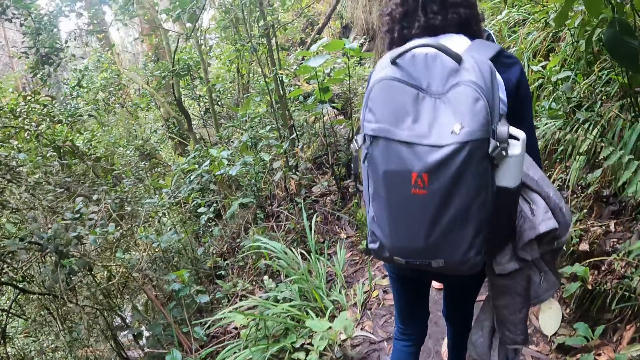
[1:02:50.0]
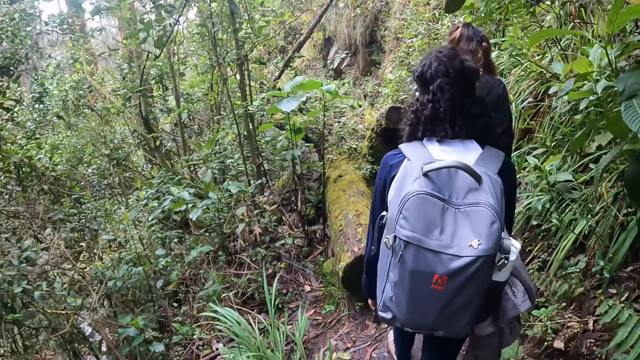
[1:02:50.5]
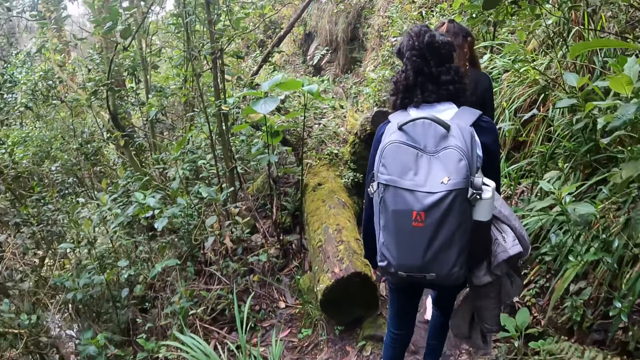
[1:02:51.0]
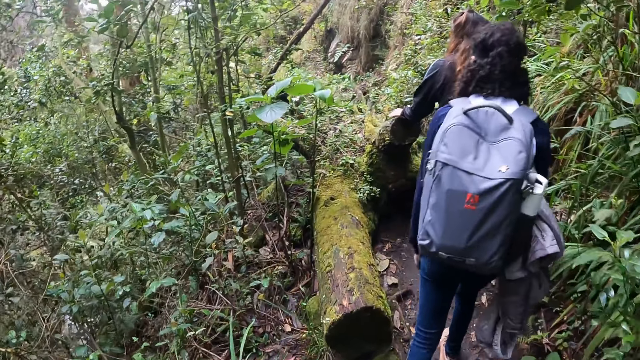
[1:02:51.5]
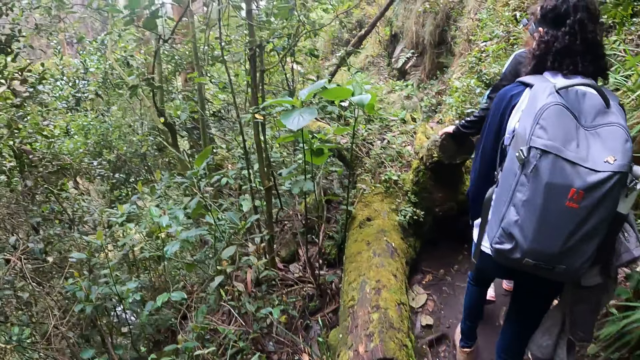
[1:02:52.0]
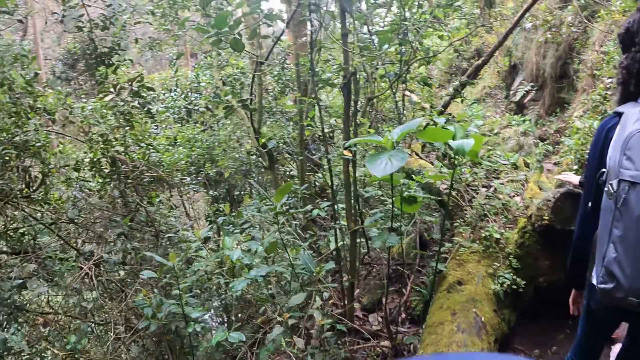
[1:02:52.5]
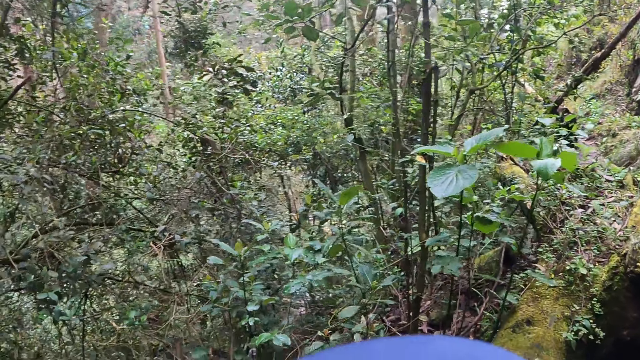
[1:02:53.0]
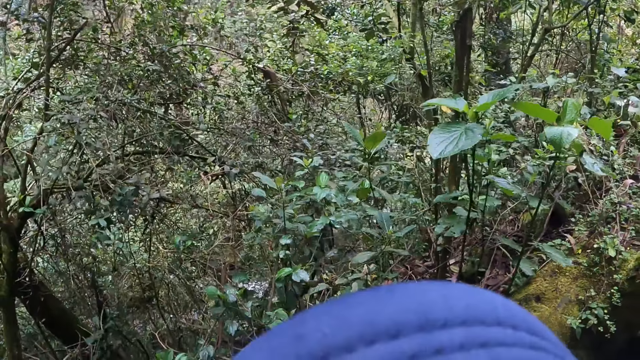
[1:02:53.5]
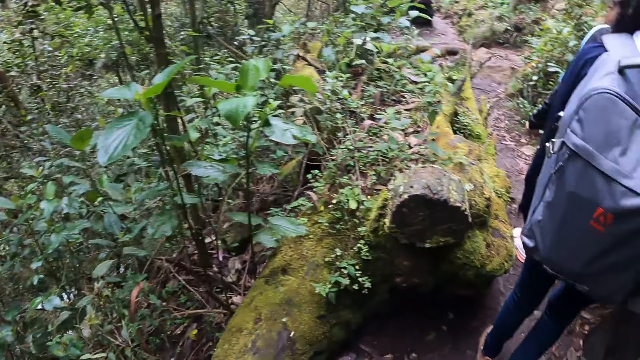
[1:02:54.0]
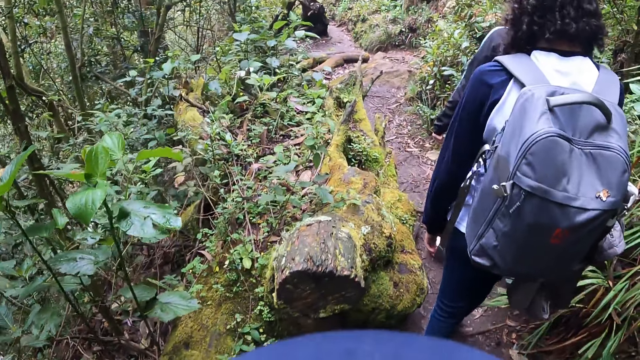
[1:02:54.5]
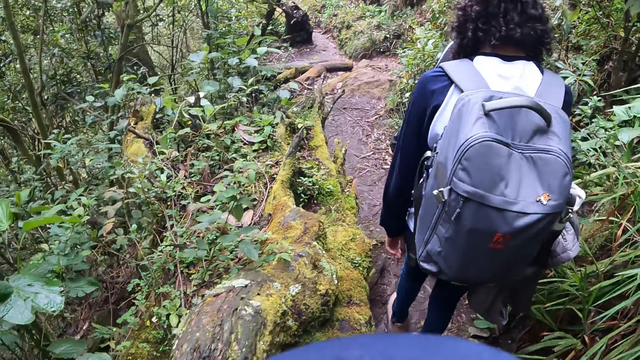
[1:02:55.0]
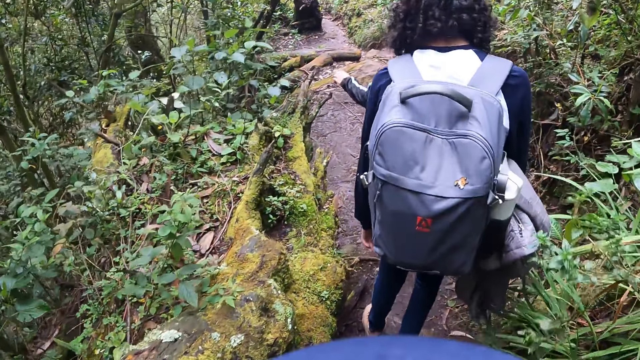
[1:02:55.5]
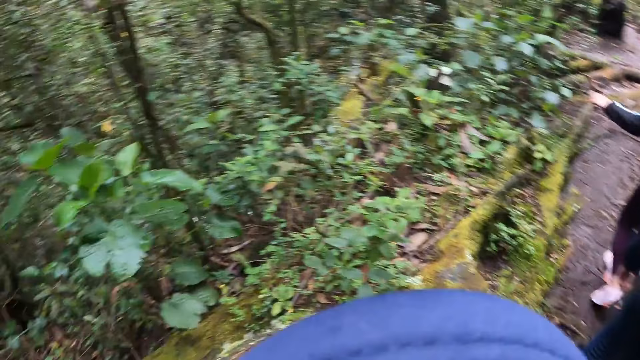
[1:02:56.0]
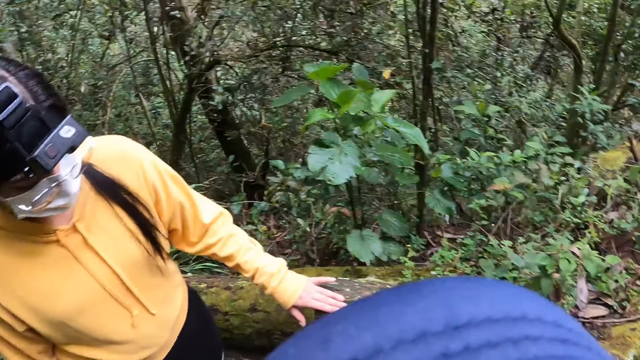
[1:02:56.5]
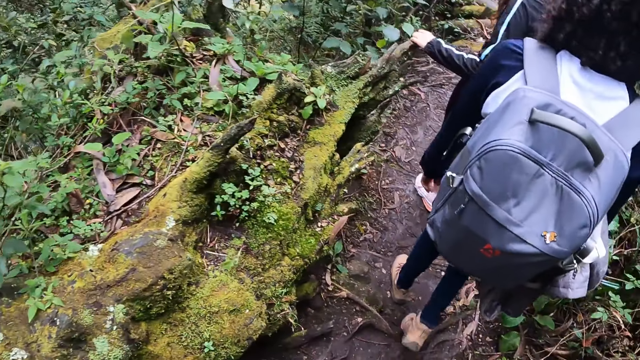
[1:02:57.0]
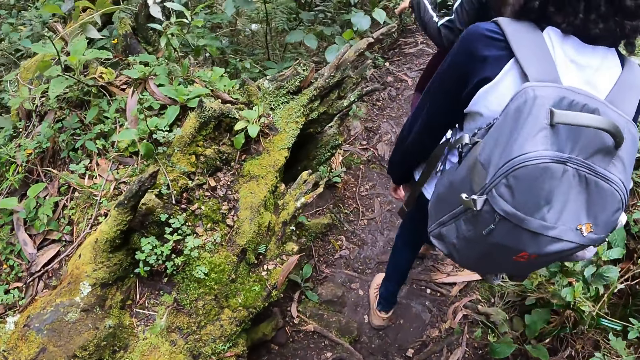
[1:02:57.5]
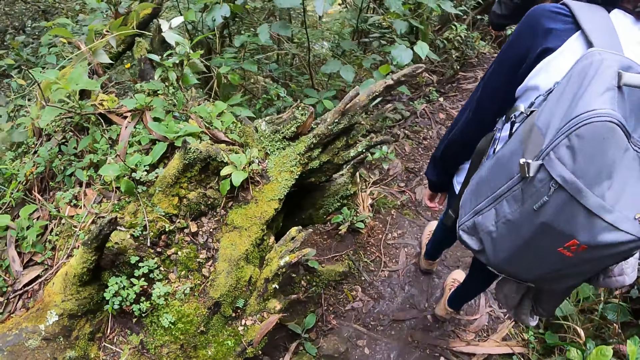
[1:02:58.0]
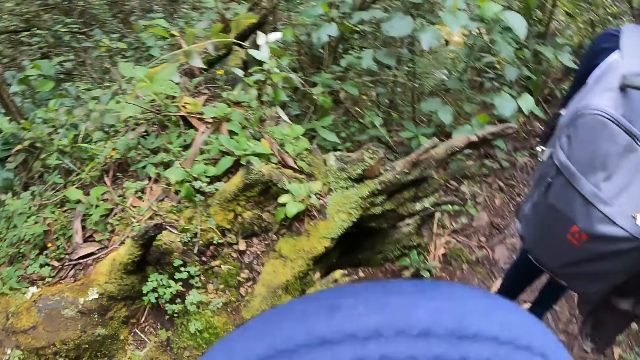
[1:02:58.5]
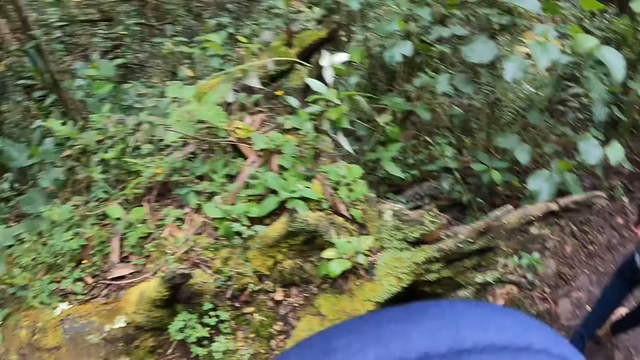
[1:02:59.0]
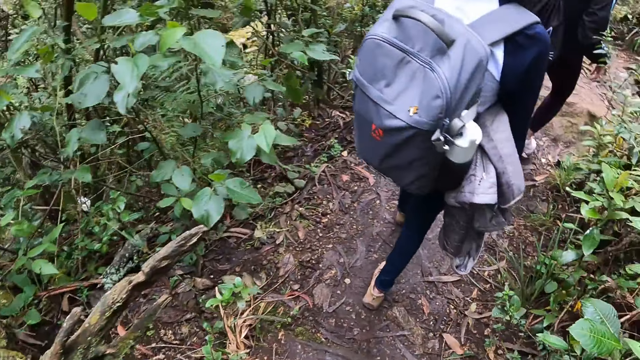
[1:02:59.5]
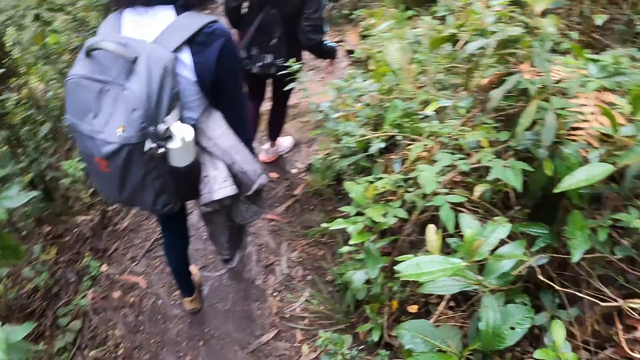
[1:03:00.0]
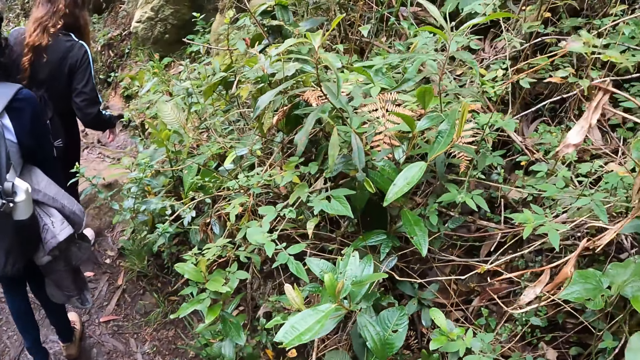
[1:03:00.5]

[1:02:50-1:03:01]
A person holds a log. The person, another person and the camera wearer hike on the mountain. A third person takes a hike. The camera wearer looks around.

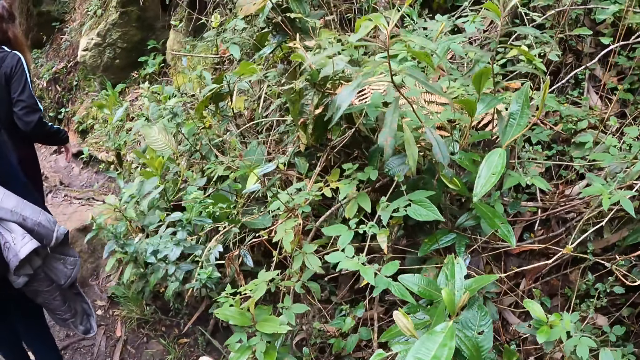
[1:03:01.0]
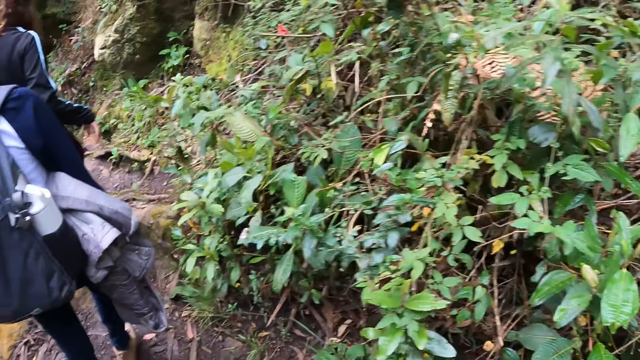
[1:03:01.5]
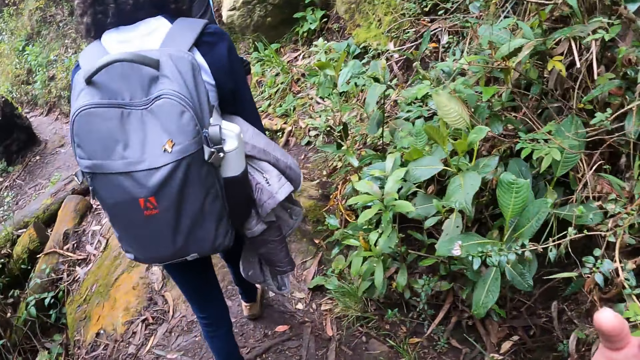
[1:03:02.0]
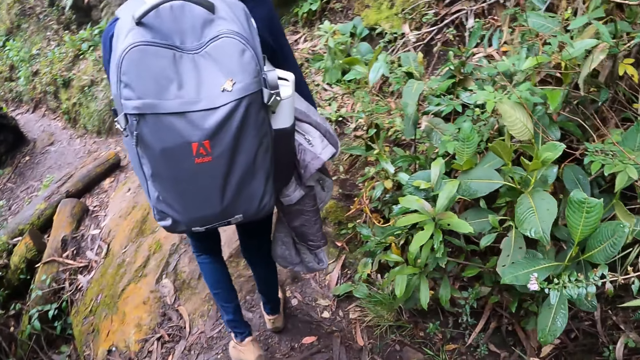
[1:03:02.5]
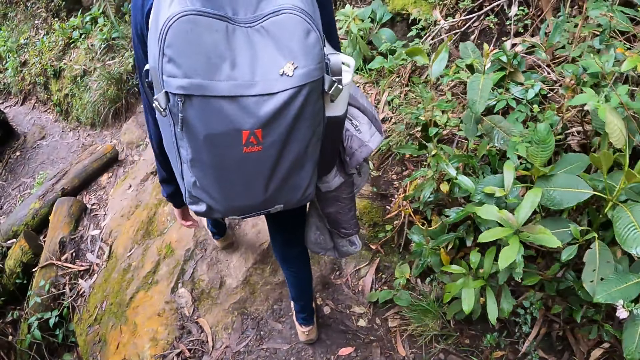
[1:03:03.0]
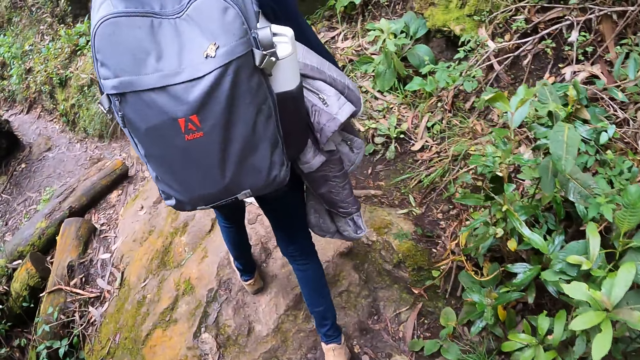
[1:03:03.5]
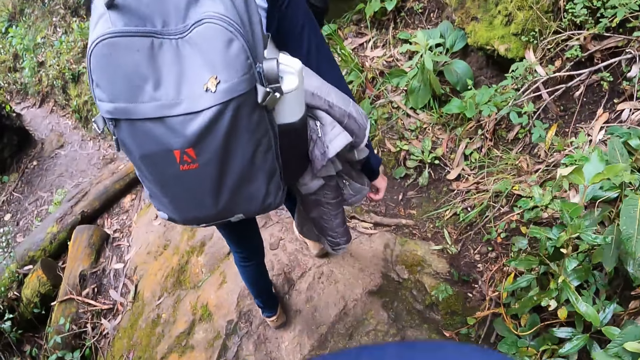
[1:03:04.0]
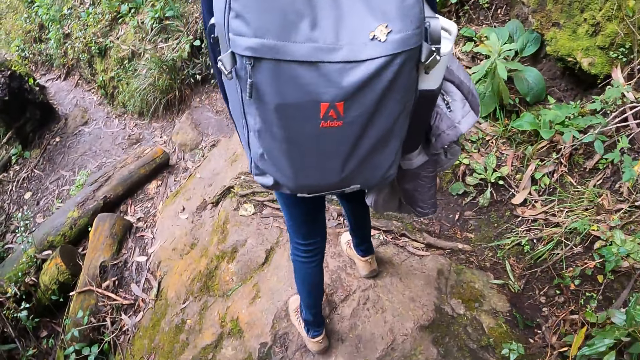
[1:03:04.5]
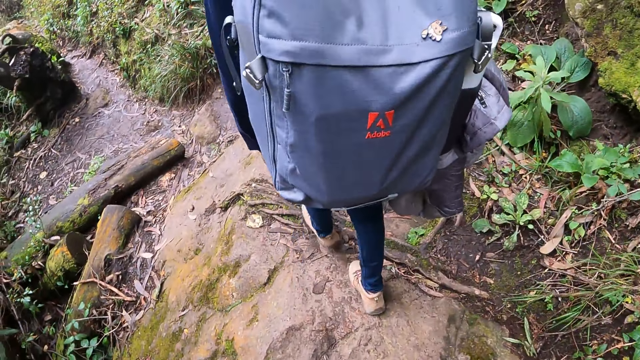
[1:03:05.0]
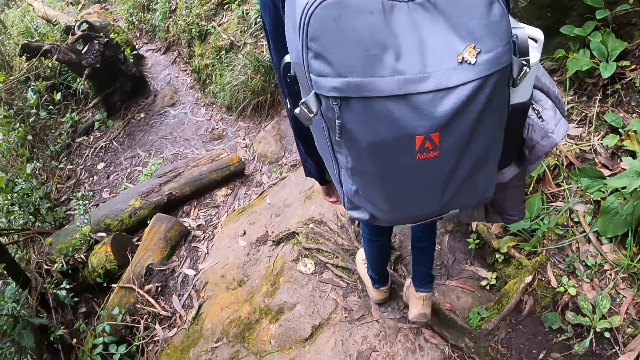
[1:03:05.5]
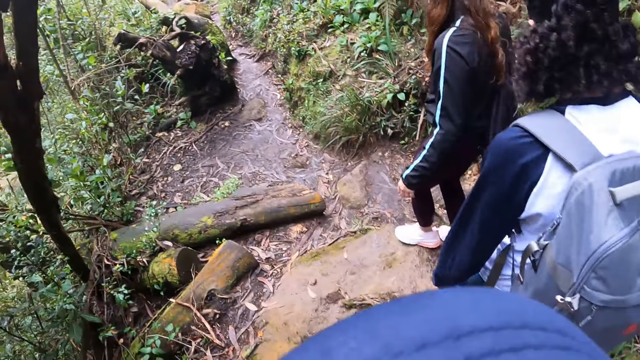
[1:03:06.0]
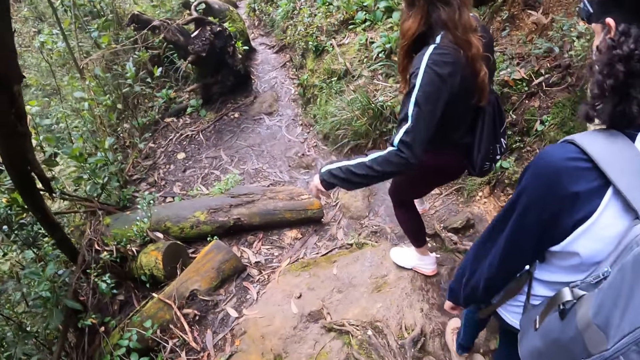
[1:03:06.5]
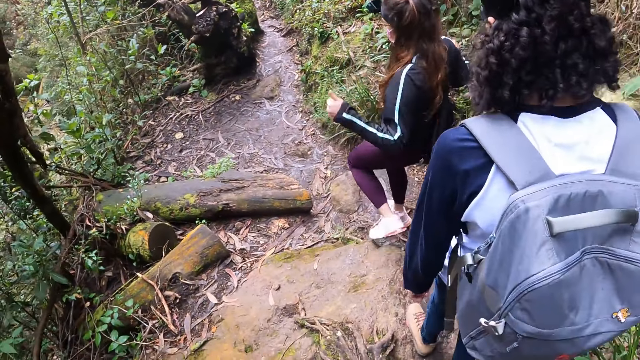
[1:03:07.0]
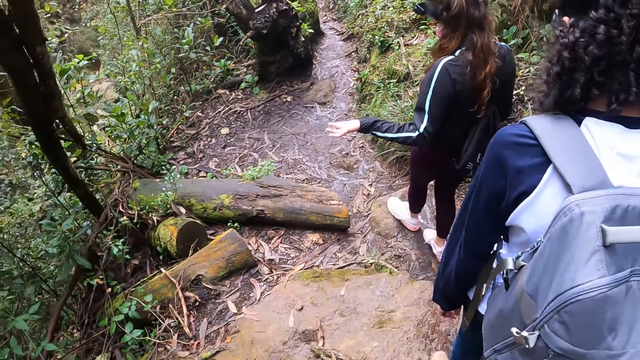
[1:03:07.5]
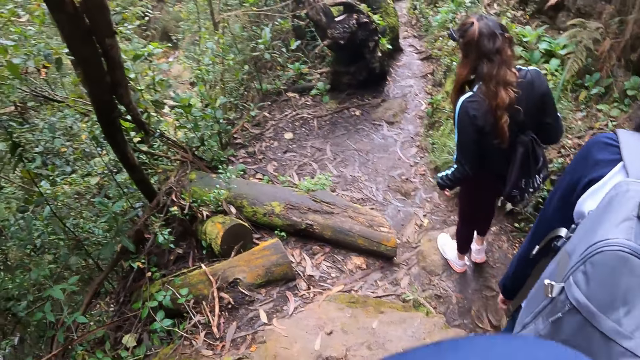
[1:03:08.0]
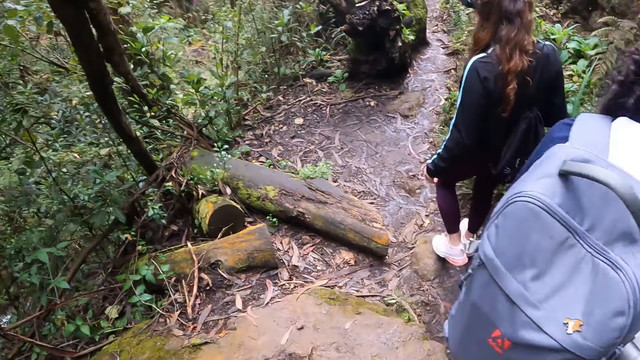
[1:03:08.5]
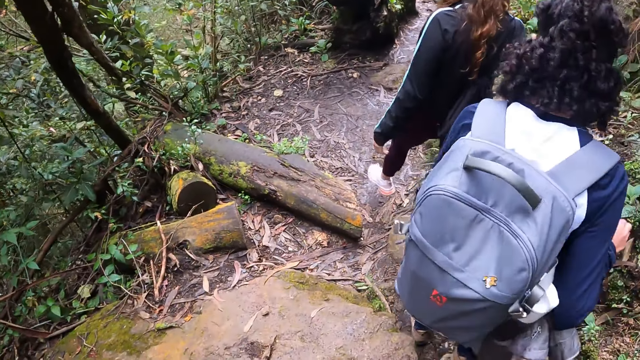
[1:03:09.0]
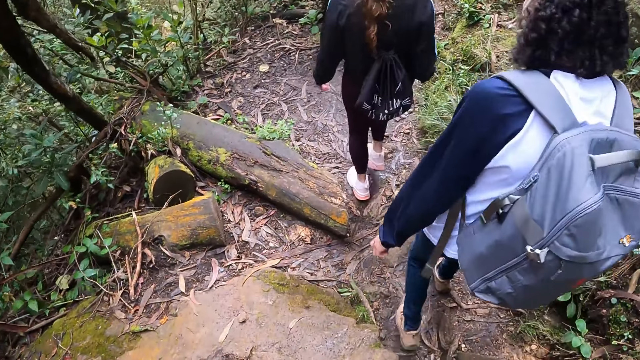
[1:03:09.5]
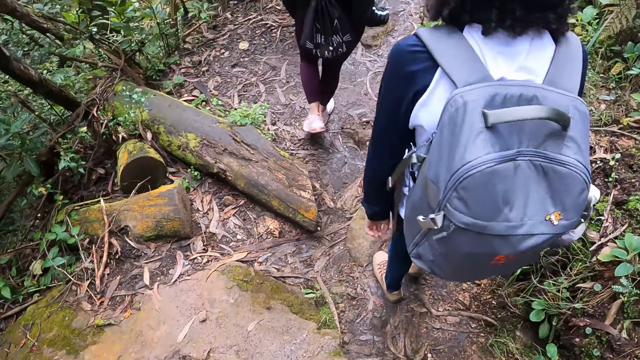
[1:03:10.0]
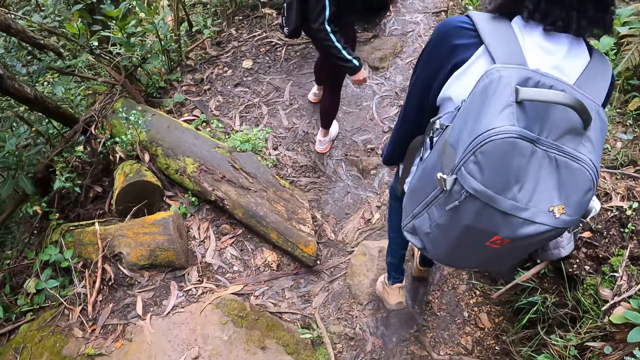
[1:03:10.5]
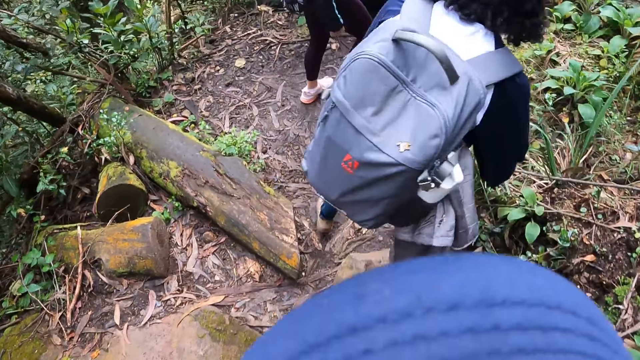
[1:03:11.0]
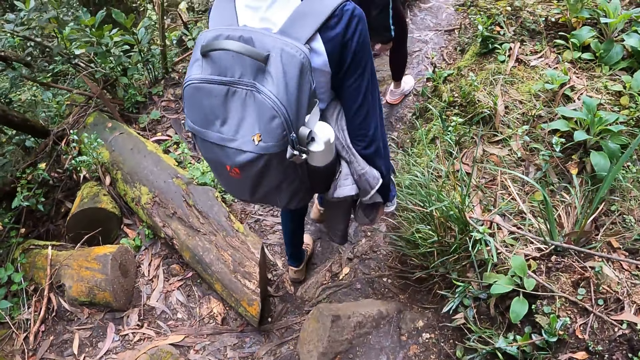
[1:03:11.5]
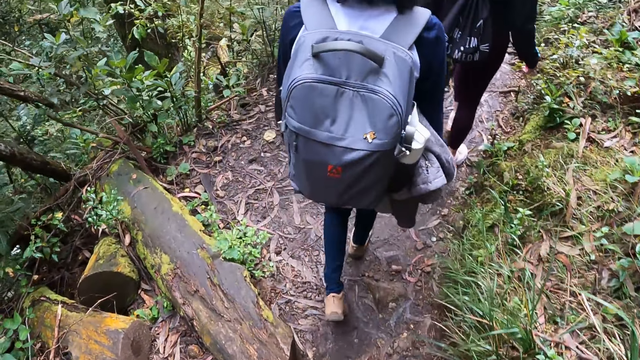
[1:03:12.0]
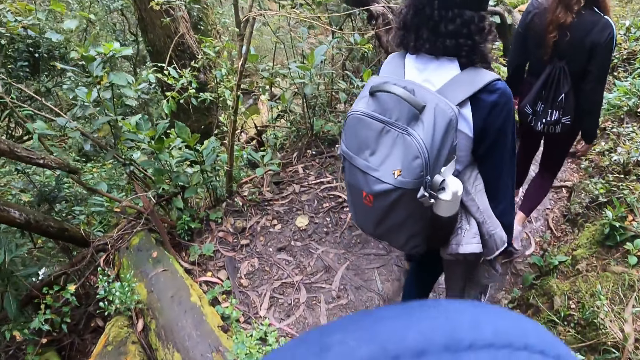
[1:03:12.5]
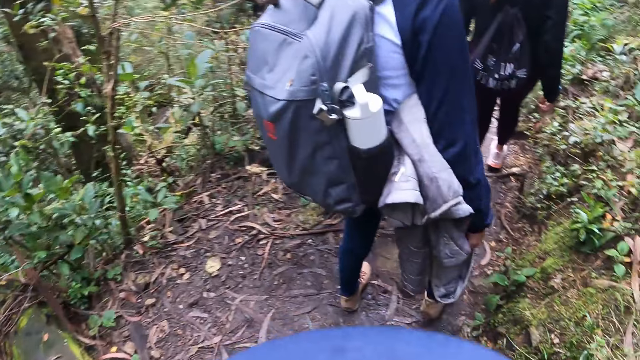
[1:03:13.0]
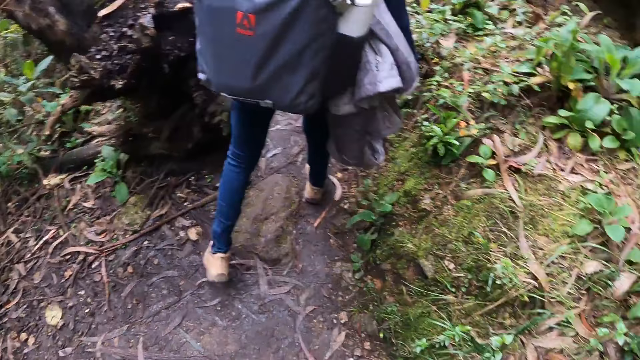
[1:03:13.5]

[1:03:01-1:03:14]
The camera wearer adjusts the camera. A person takes a hike with the camera wearer and another person. The other person gestures. The other person turns around. The camera wearer takes a hike with the other person, the first person and a third person.
